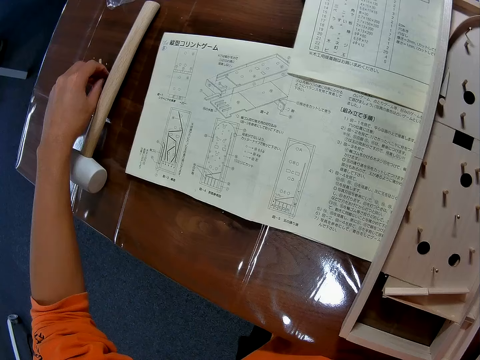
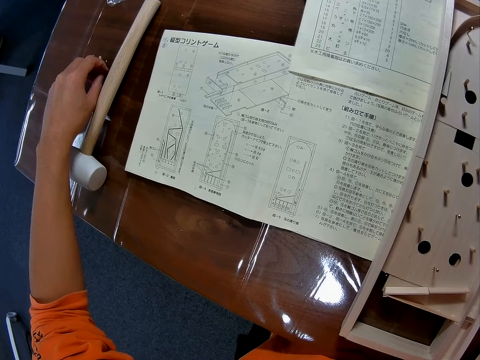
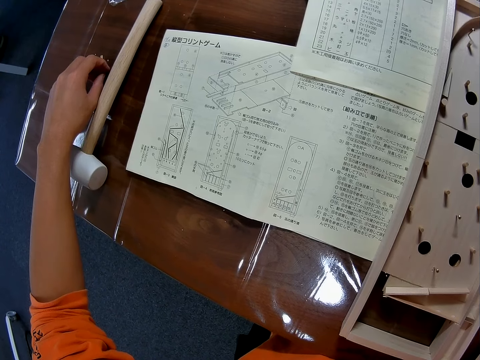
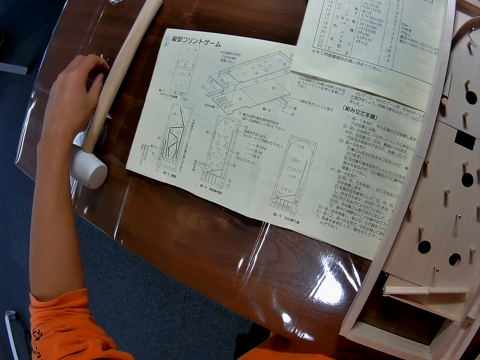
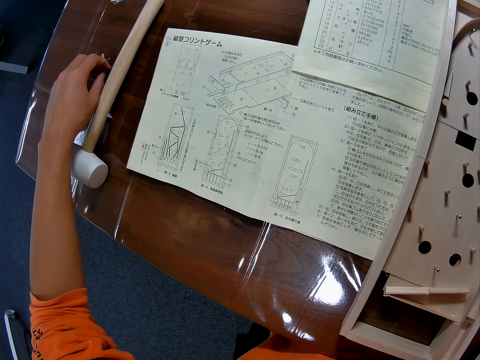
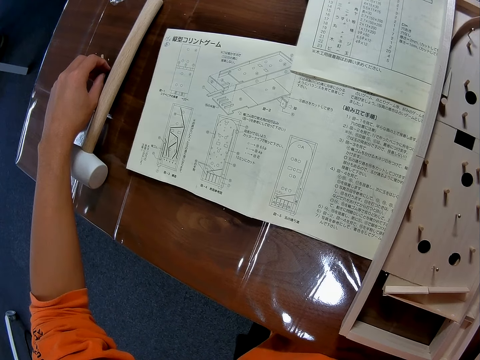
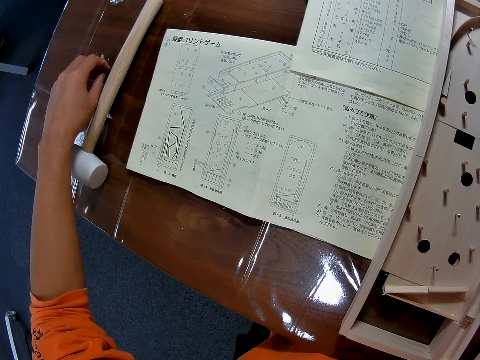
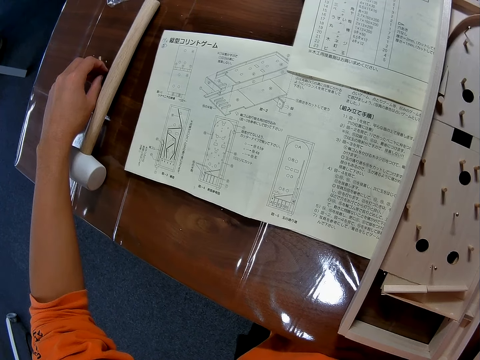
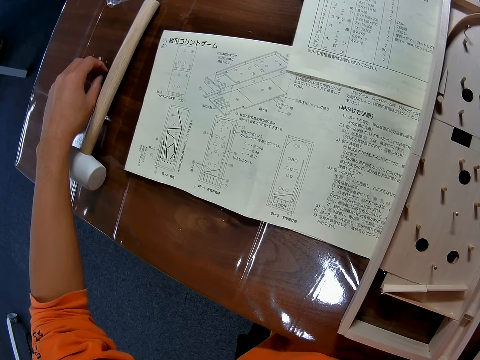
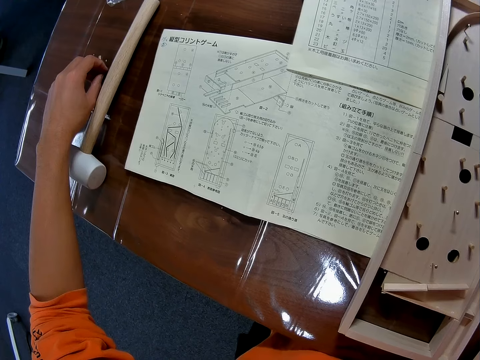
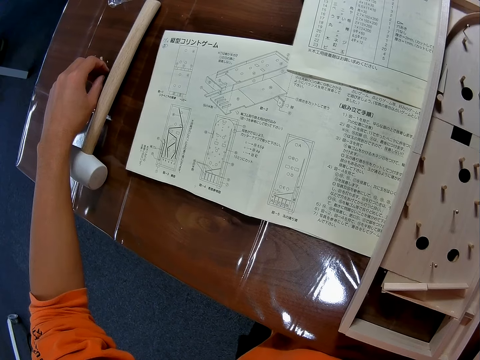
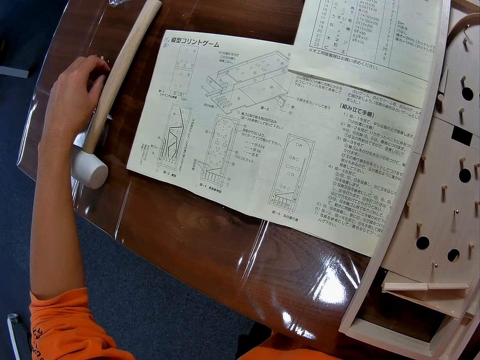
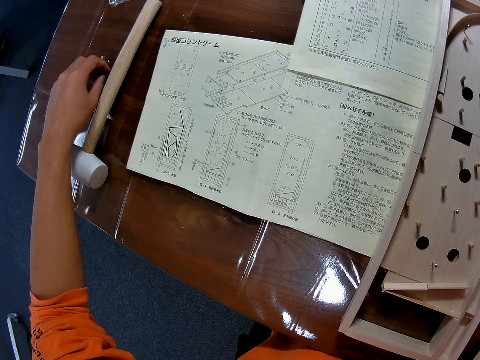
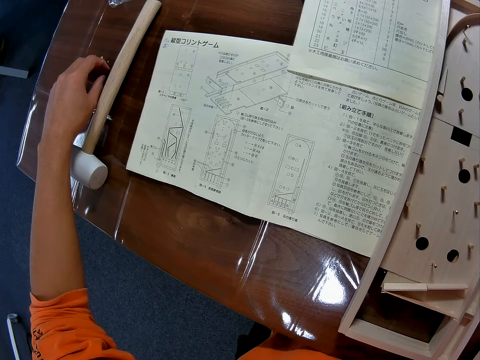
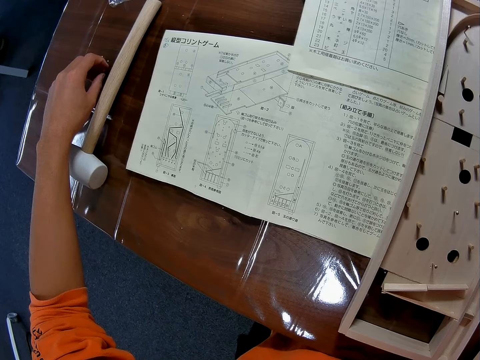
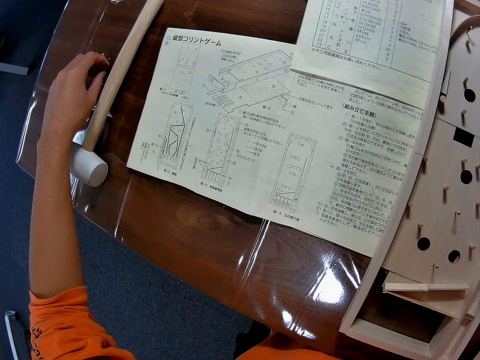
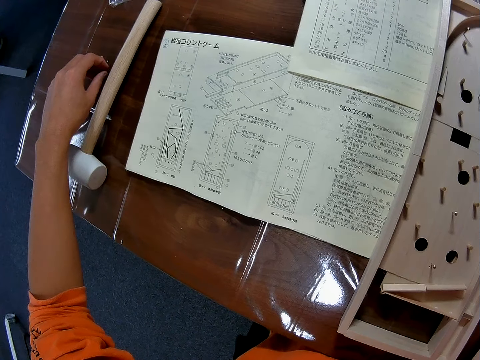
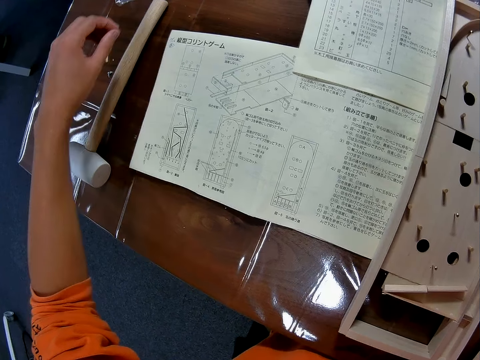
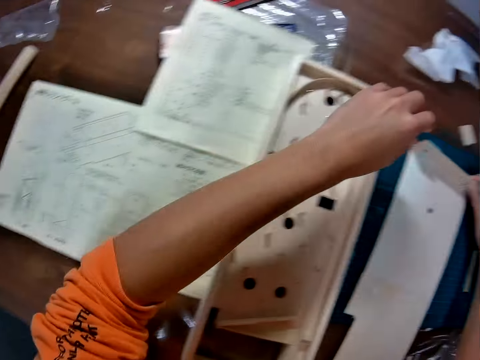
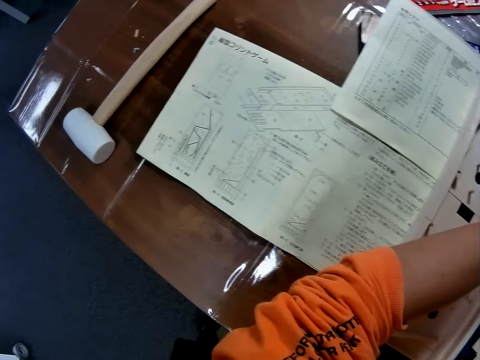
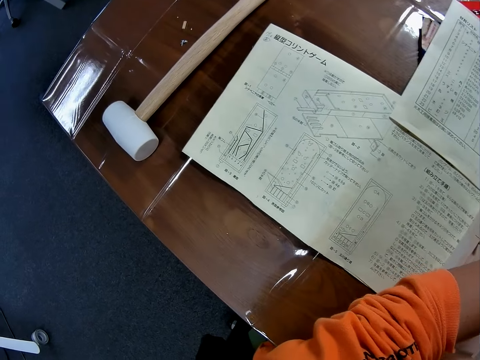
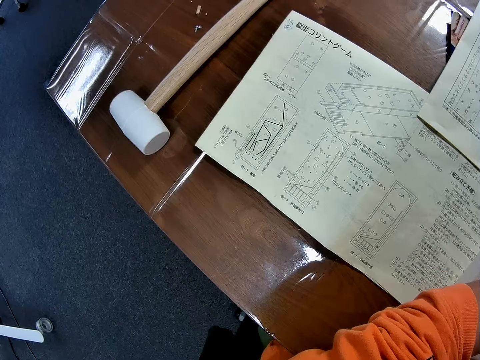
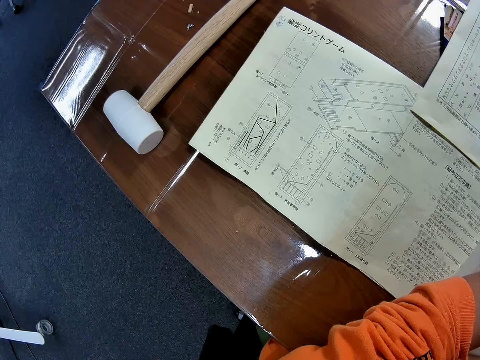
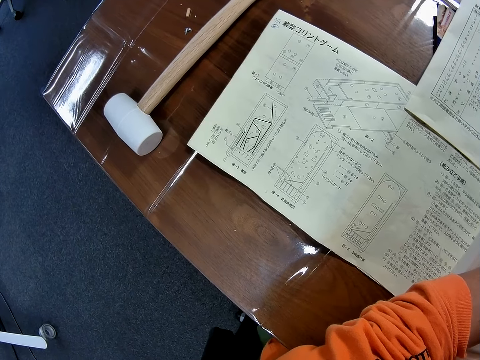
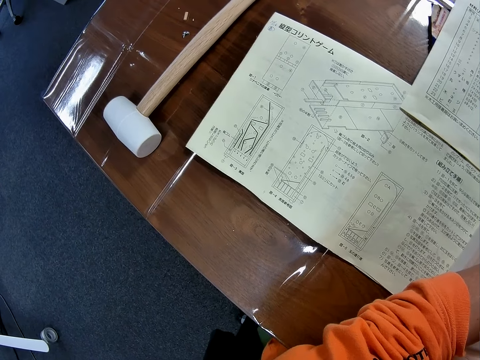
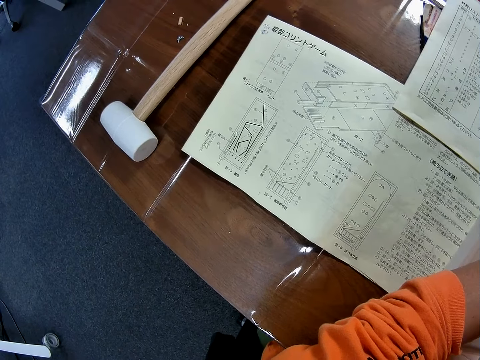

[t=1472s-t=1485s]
The camera wearer moves her hand away from the hammer. They stare at the manual. They place the nut on the edge of the wooden mechanical model pieces joined together on the table.

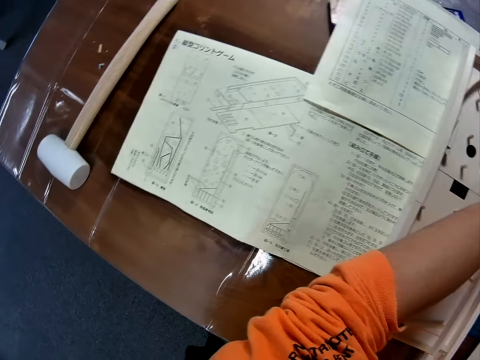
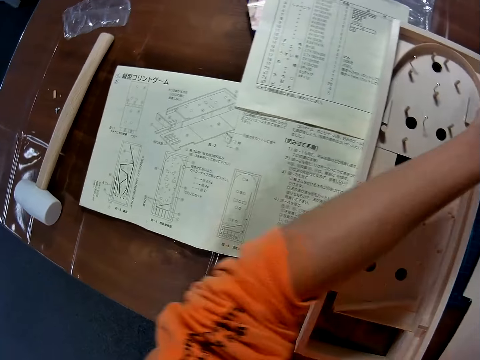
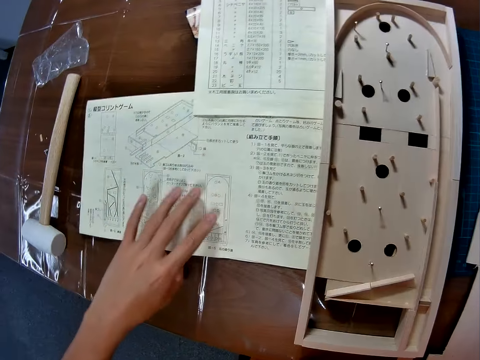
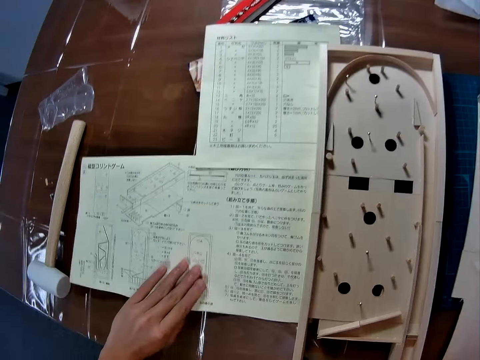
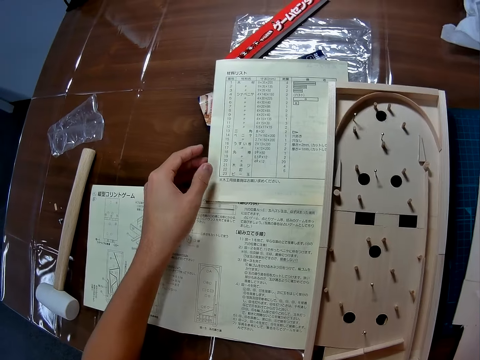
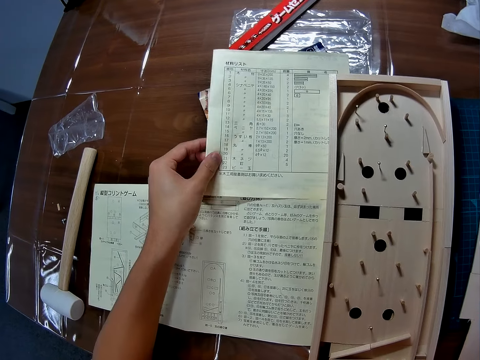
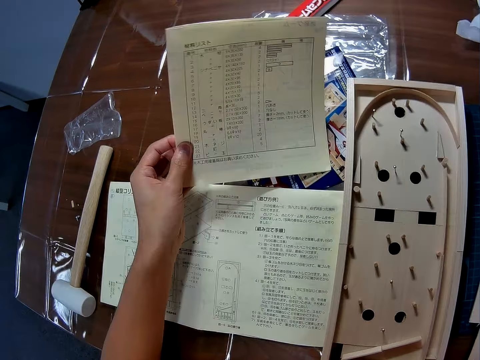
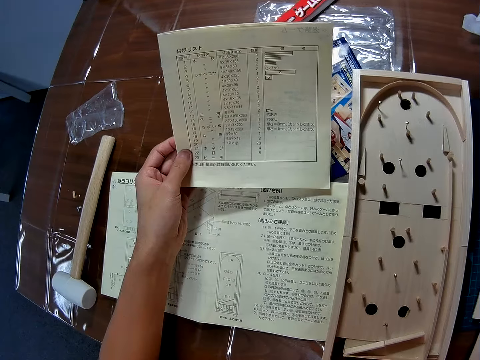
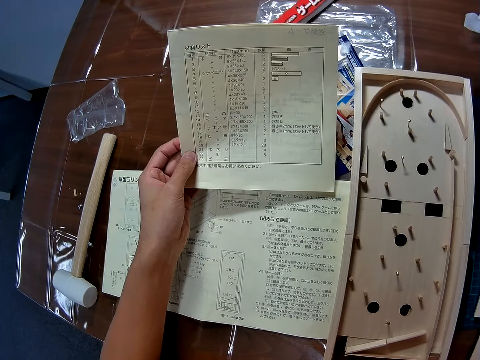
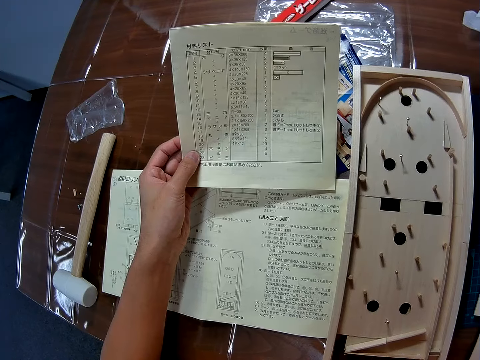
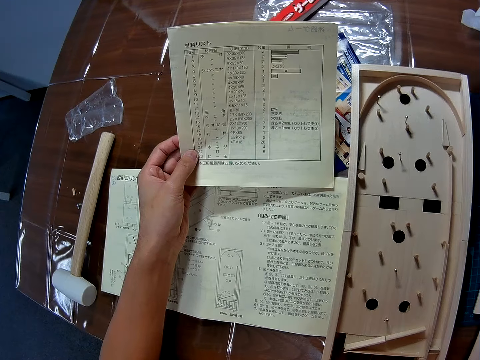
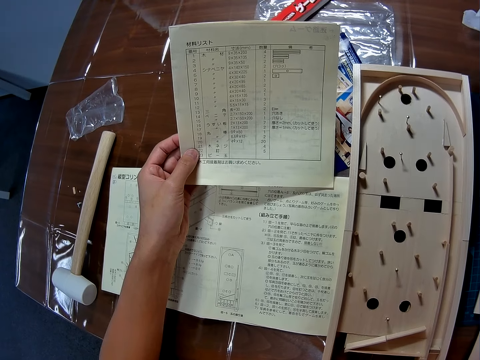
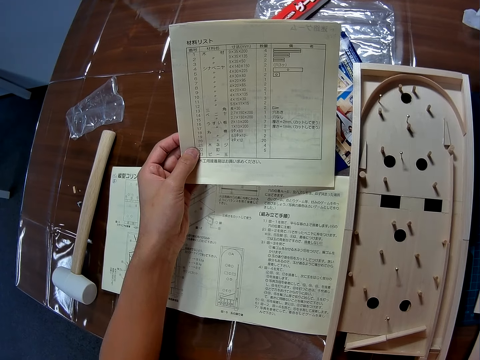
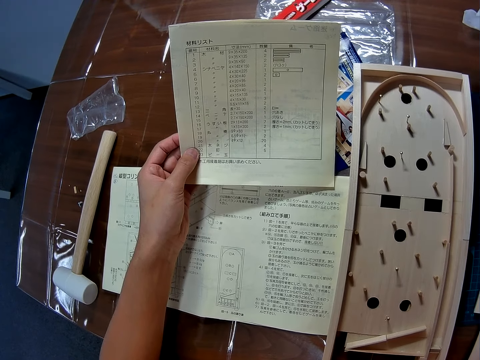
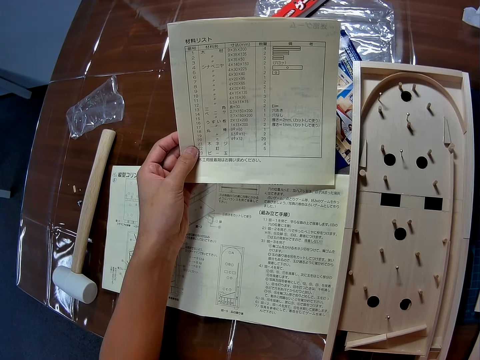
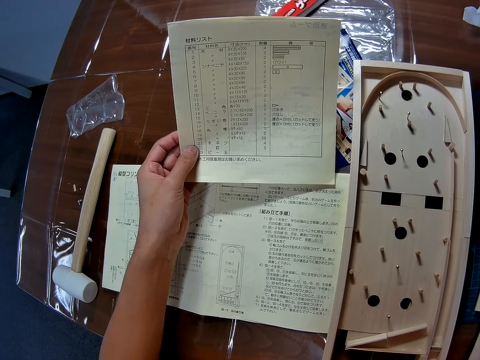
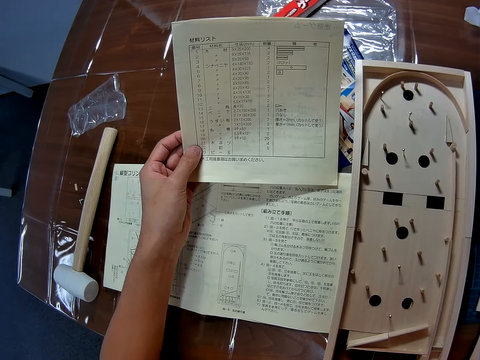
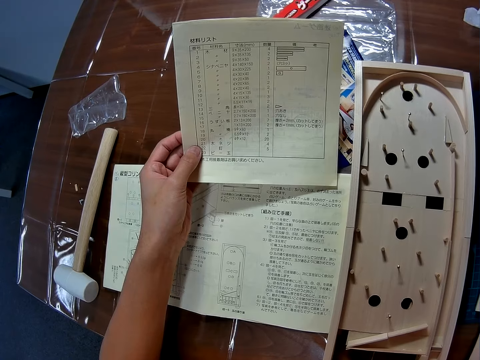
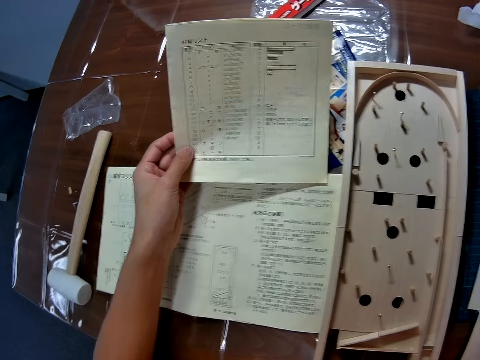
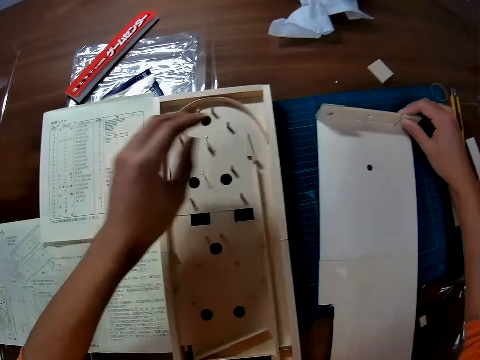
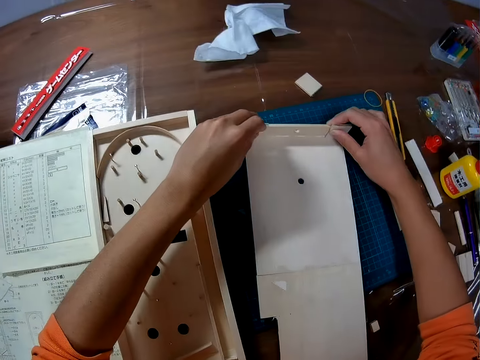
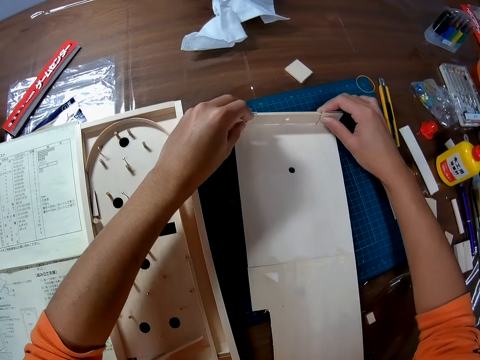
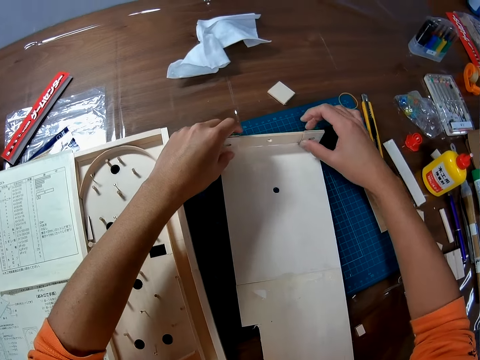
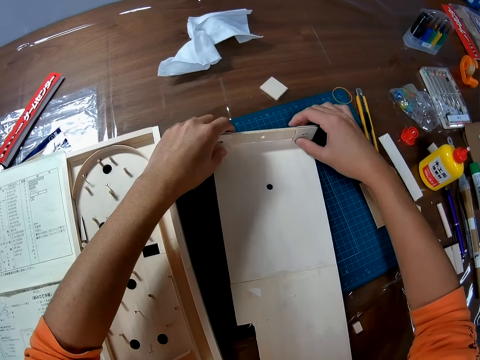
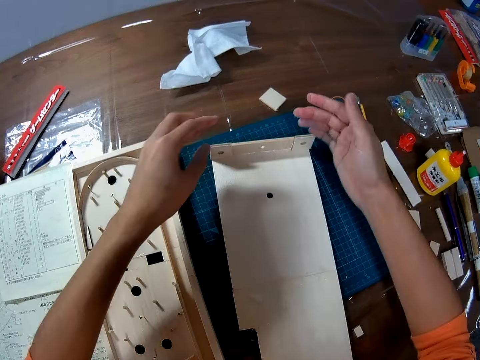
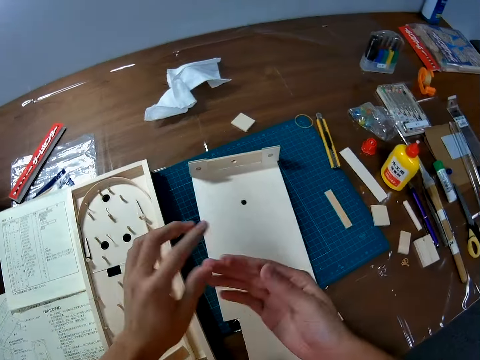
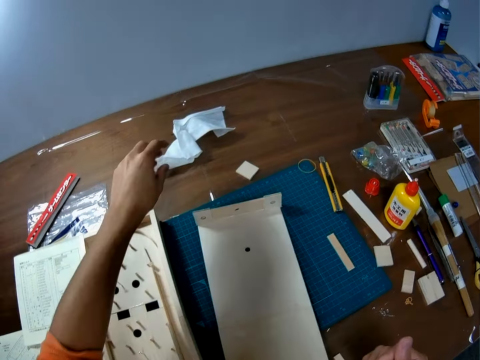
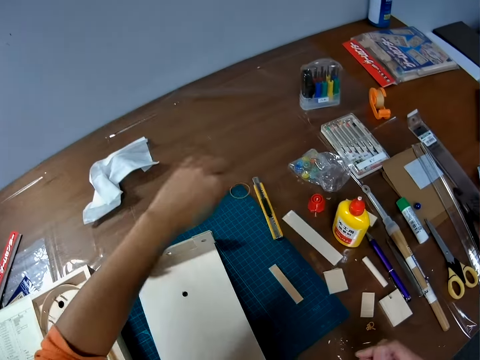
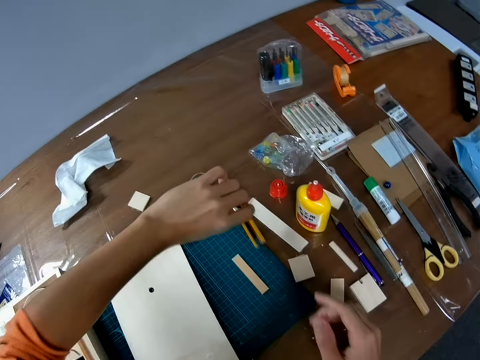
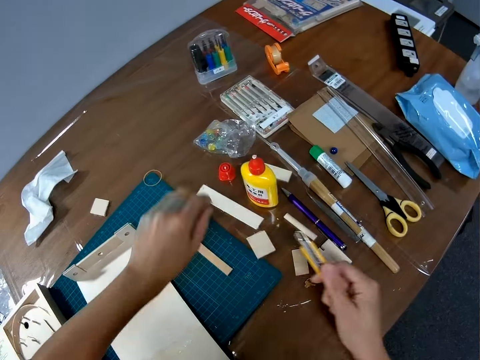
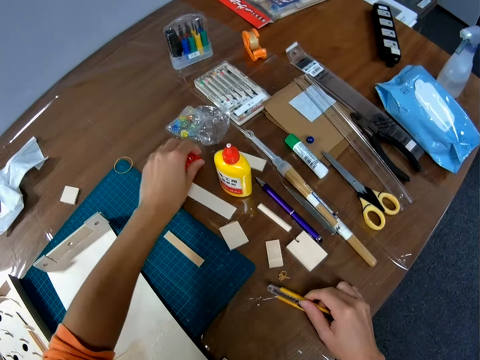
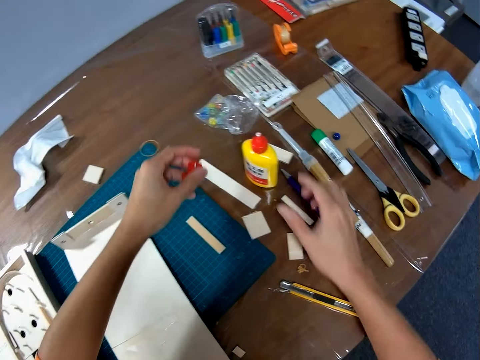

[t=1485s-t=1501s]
The camera wearer moves her hand towards the manual. They place her hand on the manual. They pull the manual backwards. They move her hand forwards. They hold the manual with her hand. They pick up the manual. They stare at the manual. They go through a second manual on the table. They let go of the manual. They move her hand towards the pinball machine. They hold the piece of wood with both her hands. They stare at the manual. They adjust the edge of the wooden mechanical model pieces joined together on the table. They move her hands towards her. They remove his hands from the edge of the wooden mechanical model pieces joined together on the table. They move her hand forwards. They hold the box cutter or craft knife with her hand. They pick up the craft knife from the table with his left hand. They move her other hand towards the box cutter. They move her hand forwards. They pass the craft knife to his right hand. They hold the lid with her hand. They place the box cutter on the table. They pick up the cover of the glue from the table with her hand. They pick up the glue from the table.
